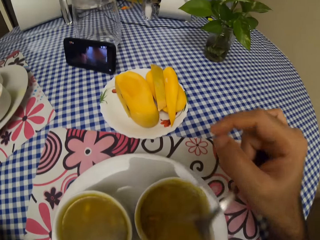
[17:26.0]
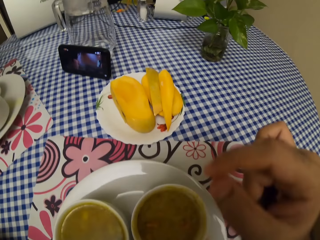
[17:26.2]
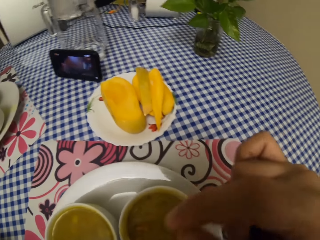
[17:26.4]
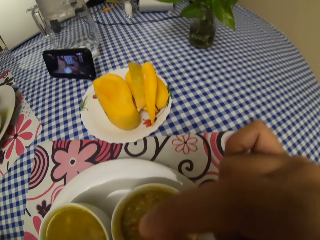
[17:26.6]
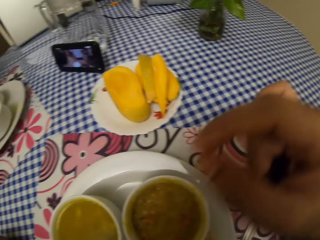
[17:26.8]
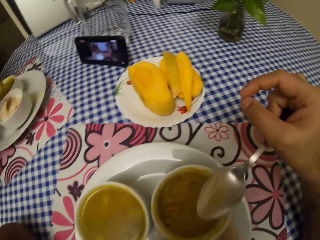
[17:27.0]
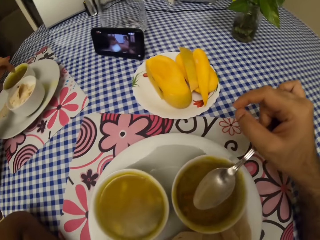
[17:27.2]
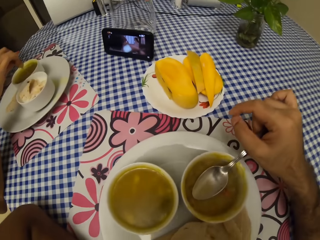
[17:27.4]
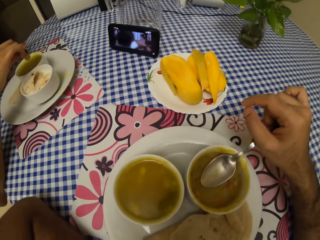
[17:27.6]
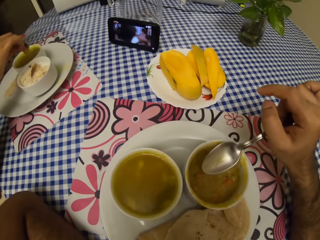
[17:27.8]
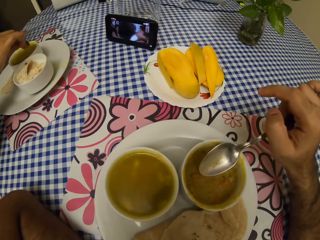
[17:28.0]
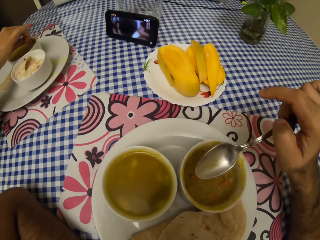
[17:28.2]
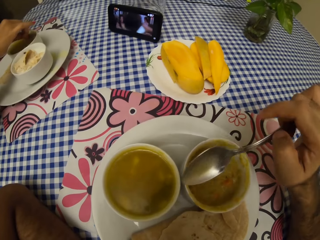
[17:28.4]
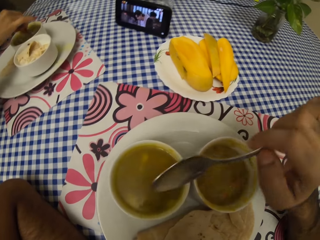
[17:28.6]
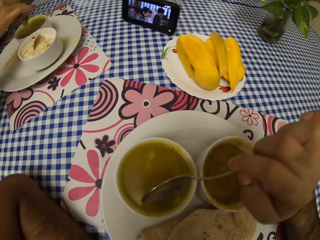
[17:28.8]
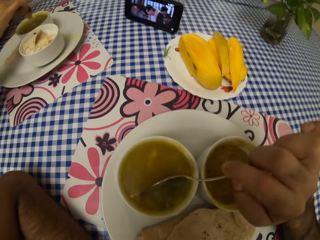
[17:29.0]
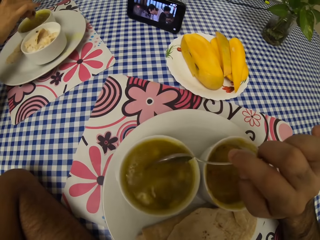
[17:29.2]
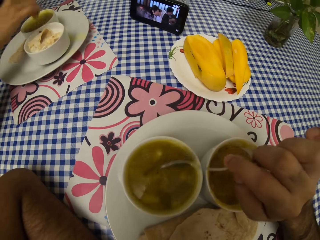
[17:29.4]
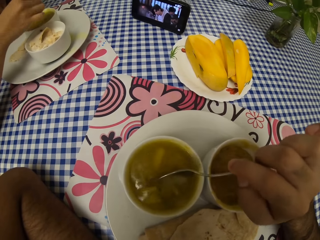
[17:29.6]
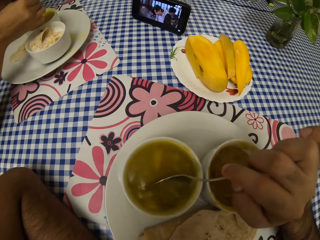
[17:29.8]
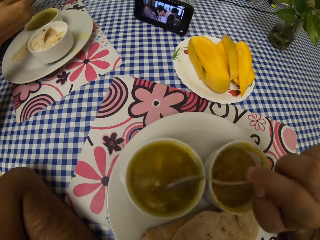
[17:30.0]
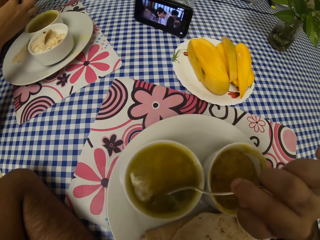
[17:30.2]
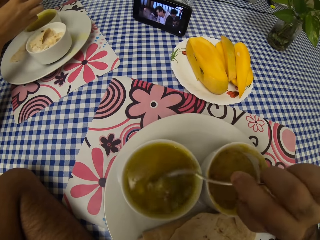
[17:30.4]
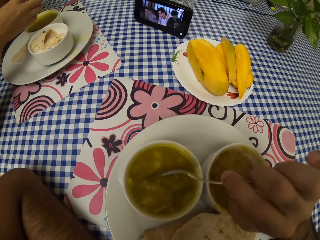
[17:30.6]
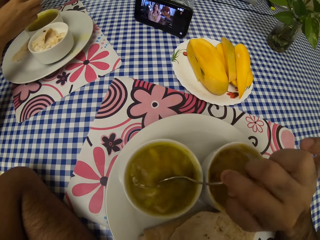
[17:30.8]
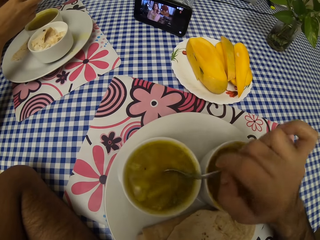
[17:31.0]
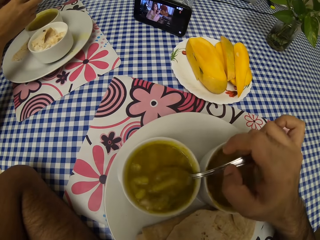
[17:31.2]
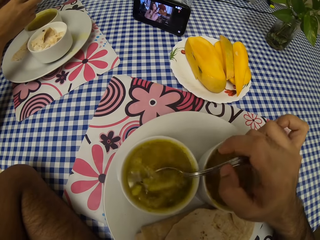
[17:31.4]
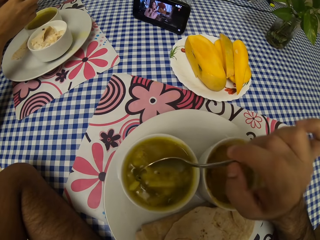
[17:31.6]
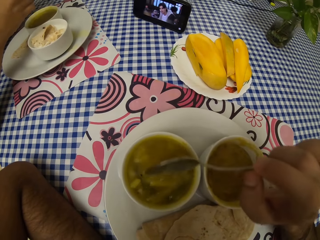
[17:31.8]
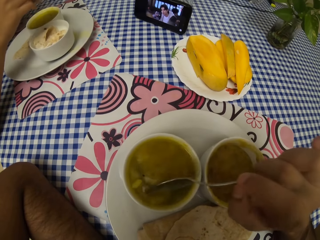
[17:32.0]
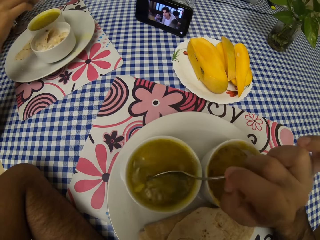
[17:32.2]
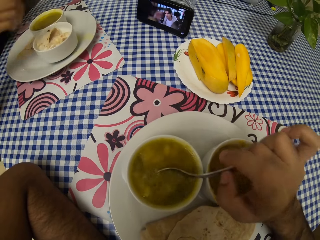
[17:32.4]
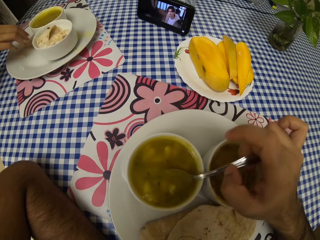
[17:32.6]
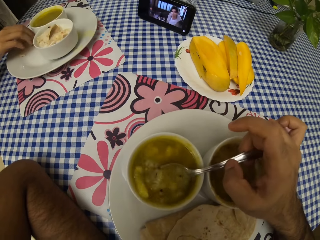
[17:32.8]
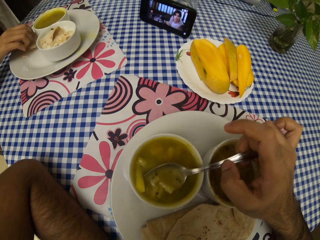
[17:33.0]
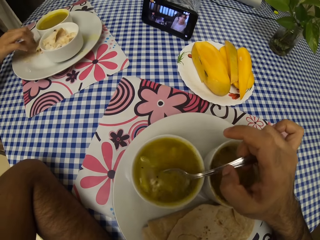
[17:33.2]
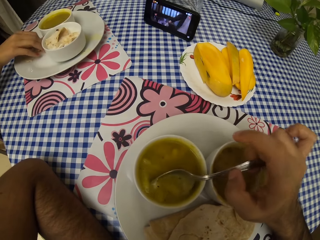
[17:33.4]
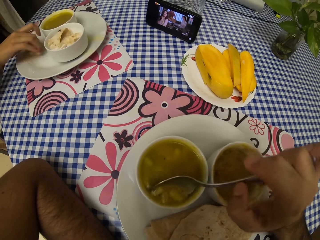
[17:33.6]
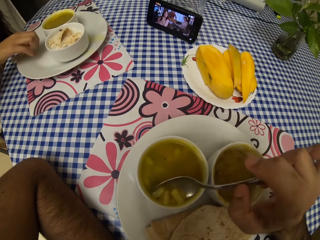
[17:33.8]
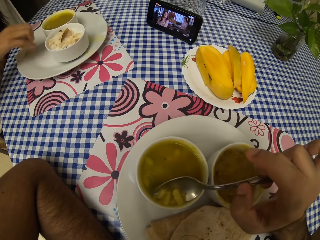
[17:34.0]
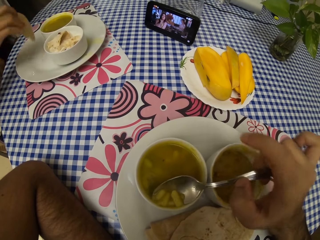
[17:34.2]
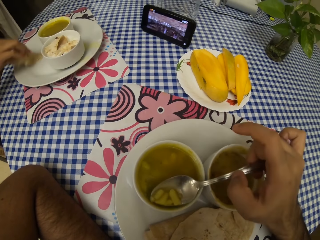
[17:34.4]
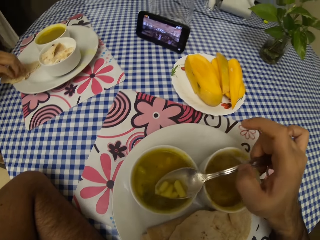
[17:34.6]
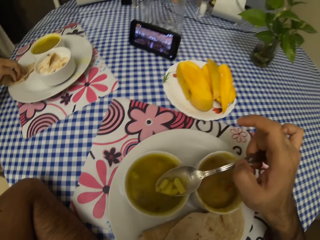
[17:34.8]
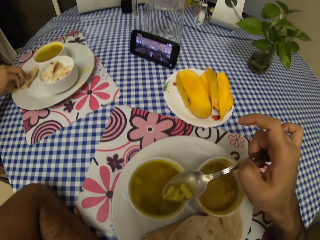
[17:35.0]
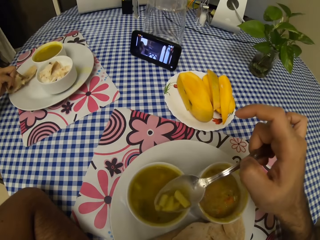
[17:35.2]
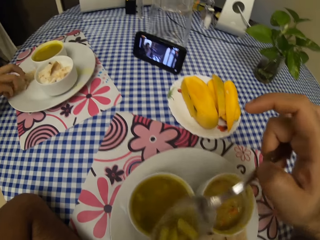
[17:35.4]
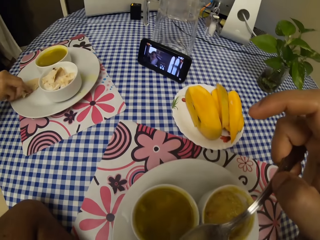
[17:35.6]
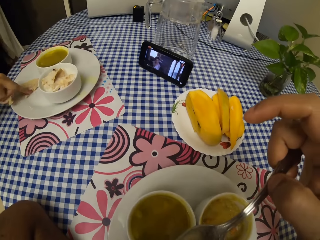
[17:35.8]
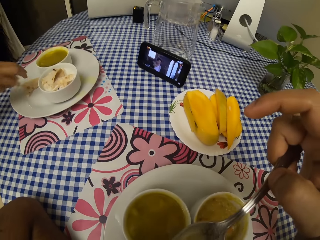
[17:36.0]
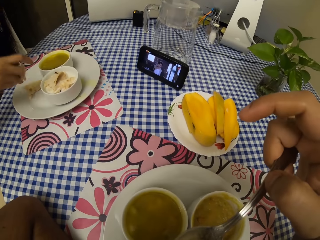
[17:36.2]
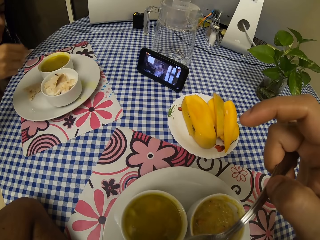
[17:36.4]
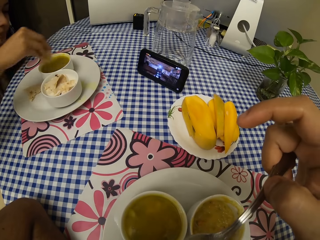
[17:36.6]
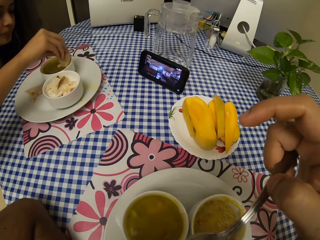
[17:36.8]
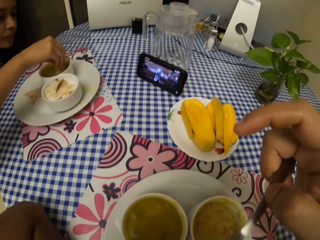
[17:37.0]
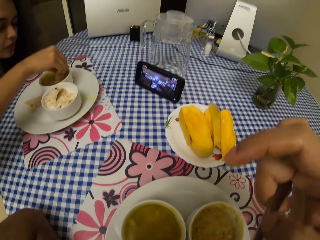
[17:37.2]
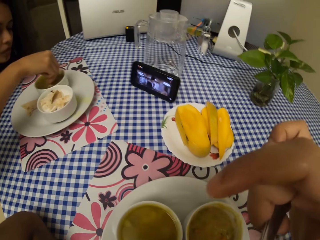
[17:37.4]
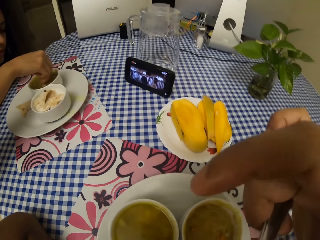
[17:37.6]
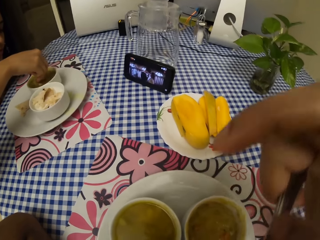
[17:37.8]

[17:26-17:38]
The camera wearer eats with a spoon. They scoop food. They stir the soup. They eat with the spoon.

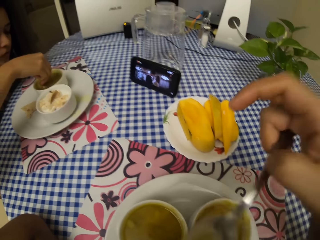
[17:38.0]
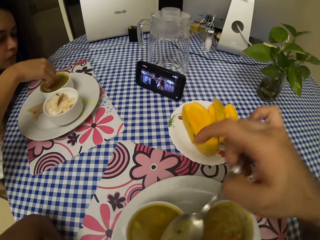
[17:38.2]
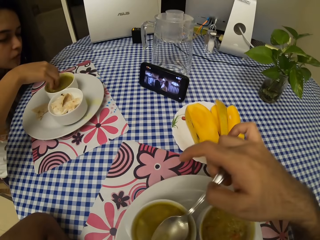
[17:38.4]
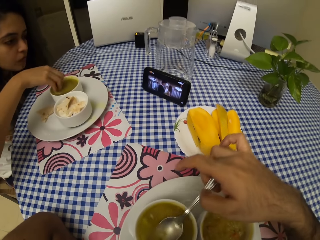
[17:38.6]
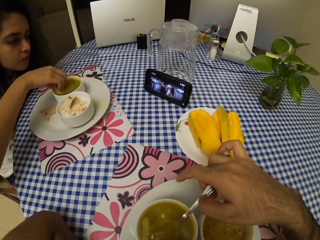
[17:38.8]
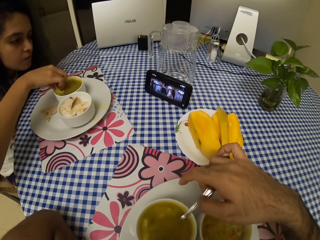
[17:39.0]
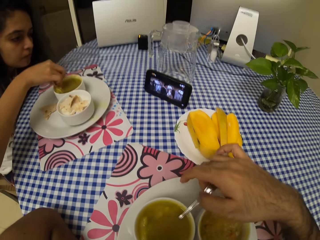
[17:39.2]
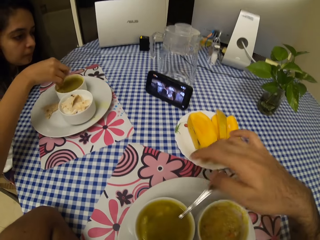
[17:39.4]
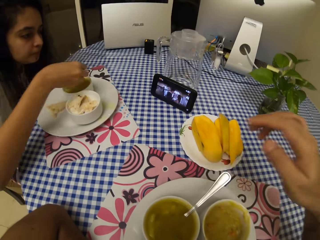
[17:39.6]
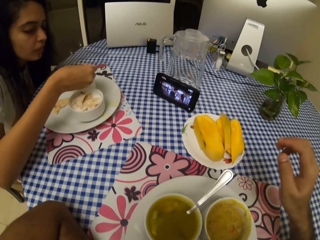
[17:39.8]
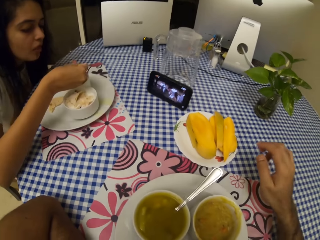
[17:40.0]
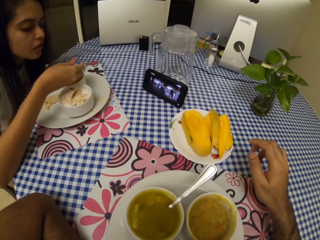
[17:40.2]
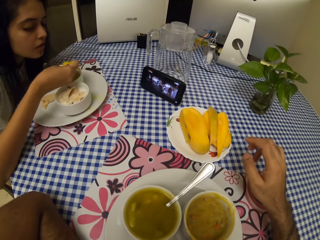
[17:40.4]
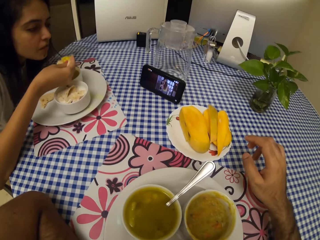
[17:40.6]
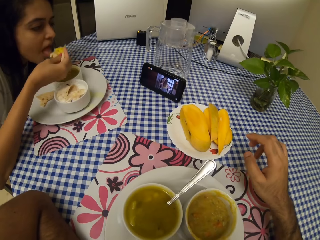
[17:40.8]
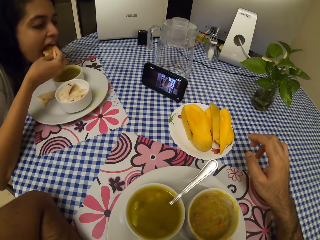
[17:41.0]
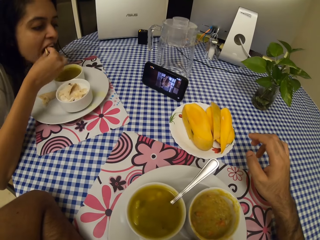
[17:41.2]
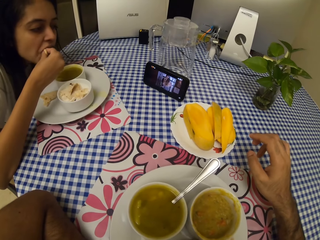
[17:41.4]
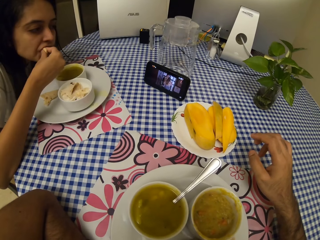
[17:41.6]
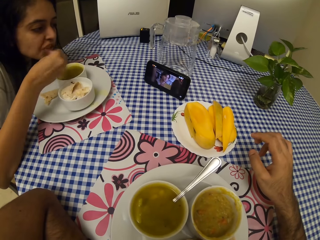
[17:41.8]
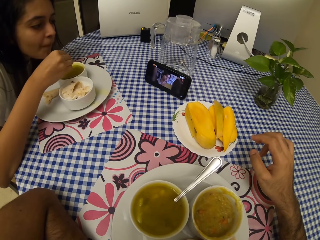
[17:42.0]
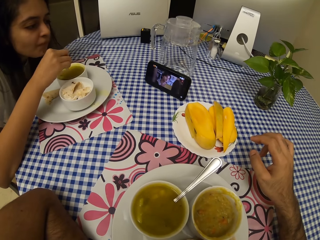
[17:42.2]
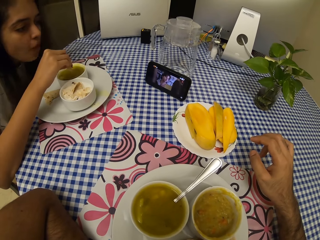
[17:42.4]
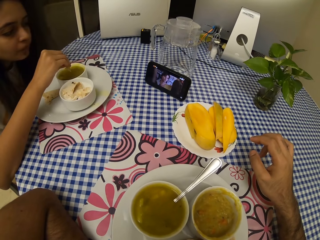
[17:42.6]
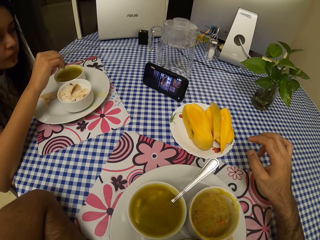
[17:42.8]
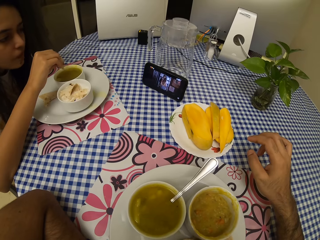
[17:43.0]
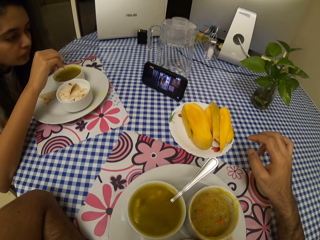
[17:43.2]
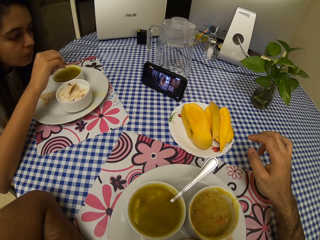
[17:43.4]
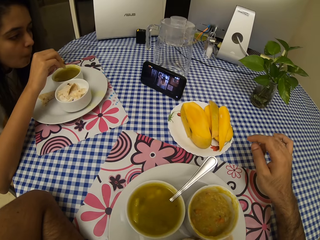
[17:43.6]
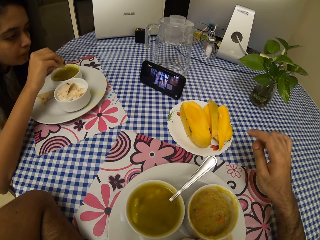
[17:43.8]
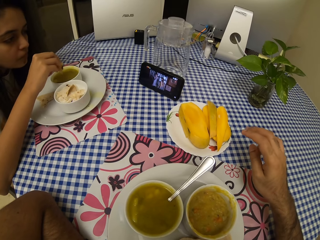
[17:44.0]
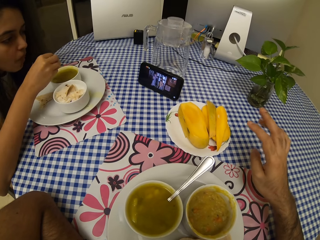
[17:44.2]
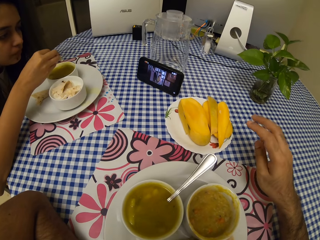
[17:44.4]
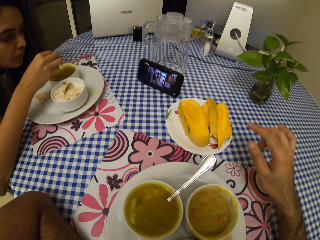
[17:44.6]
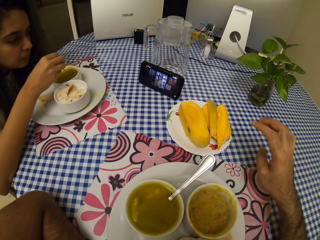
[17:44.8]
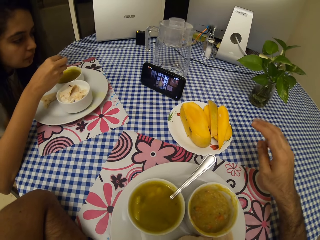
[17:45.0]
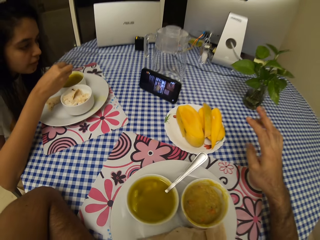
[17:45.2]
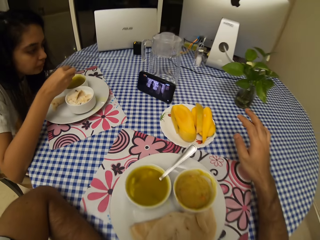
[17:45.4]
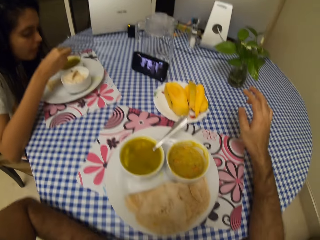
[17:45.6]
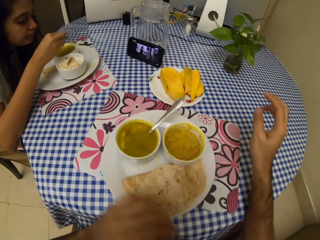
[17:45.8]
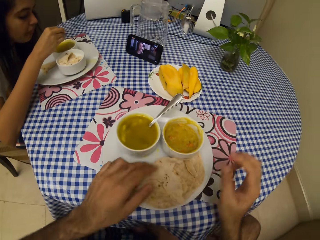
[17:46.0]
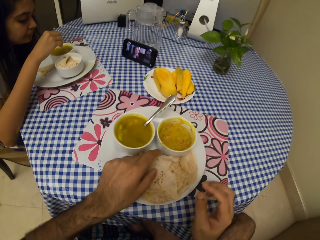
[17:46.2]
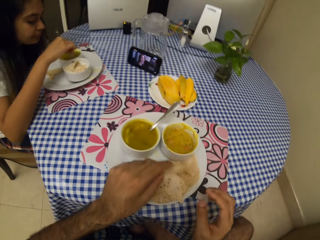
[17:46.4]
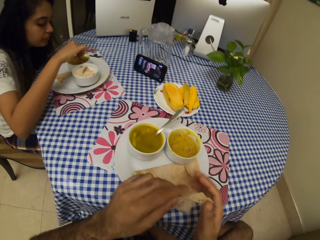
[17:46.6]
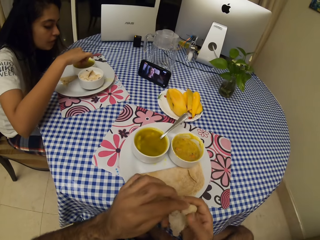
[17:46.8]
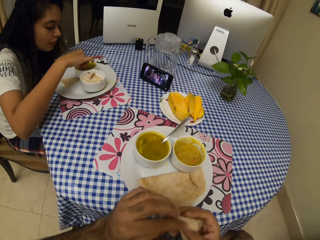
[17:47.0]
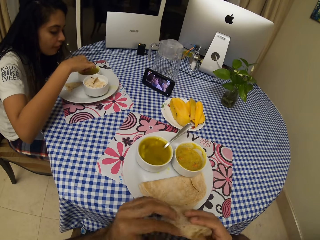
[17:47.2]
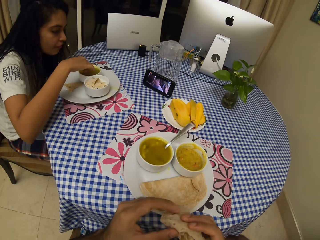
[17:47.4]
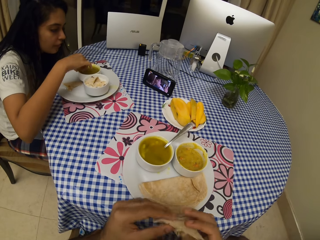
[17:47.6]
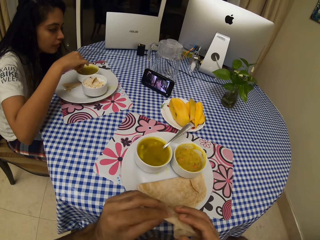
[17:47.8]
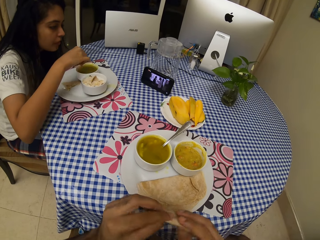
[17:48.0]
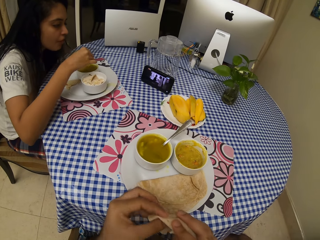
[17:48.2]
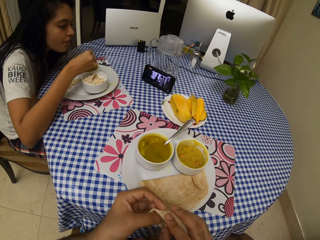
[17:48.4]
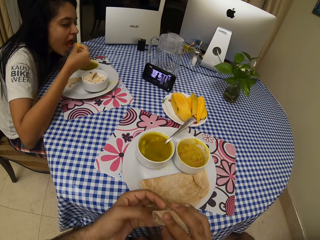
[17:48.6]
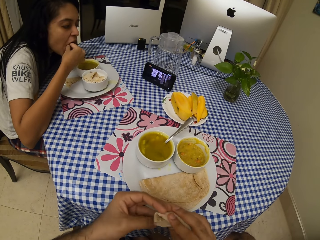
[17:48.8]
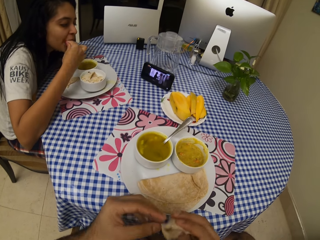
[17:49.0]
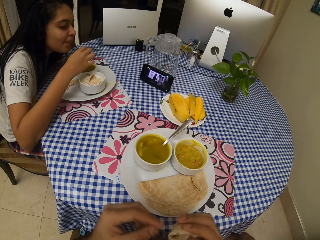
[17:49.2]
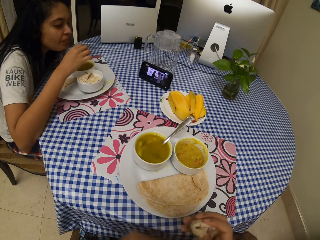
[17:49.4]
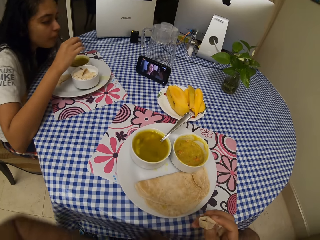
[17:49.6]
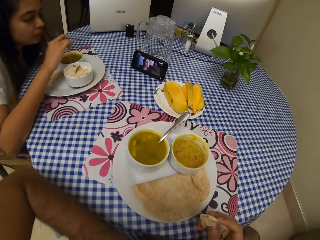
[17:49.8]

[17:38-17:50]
The camera wearer places the spoon in a bowl of soup. They look around. They pick the flatbread from the plate.
